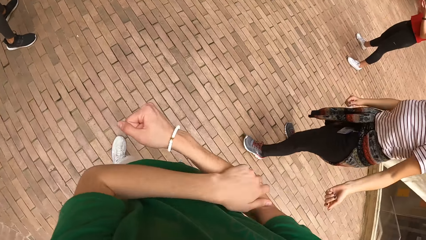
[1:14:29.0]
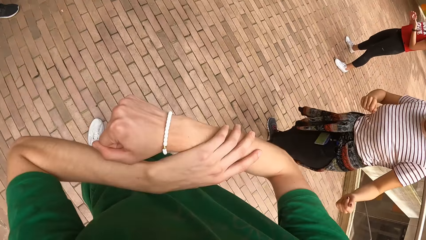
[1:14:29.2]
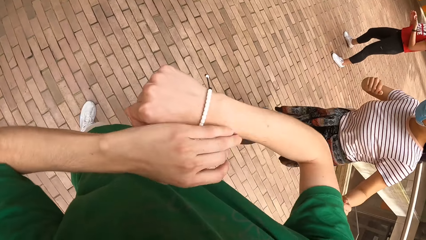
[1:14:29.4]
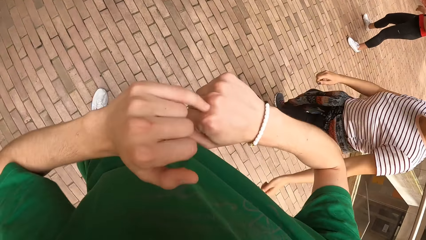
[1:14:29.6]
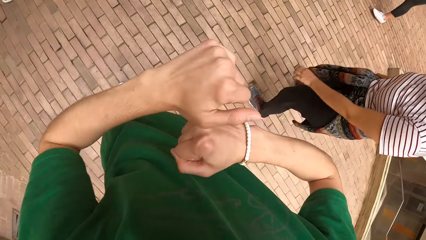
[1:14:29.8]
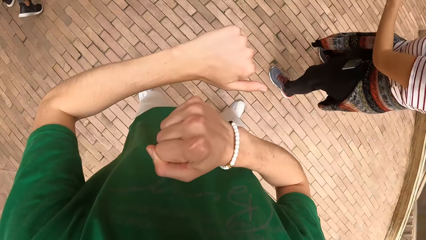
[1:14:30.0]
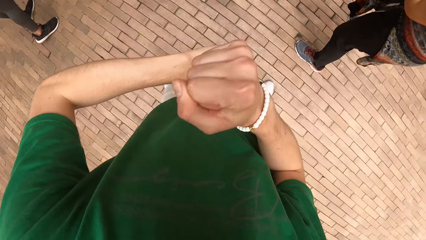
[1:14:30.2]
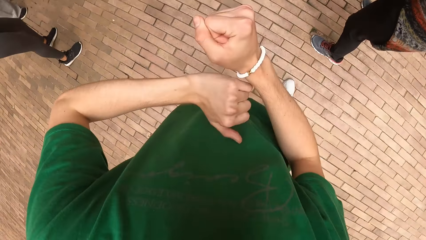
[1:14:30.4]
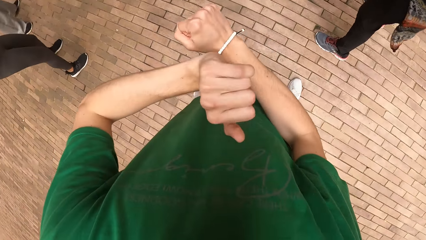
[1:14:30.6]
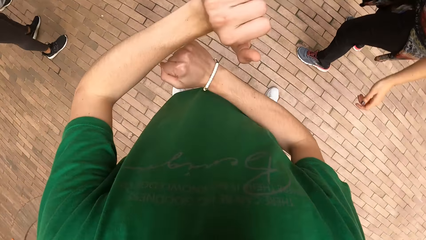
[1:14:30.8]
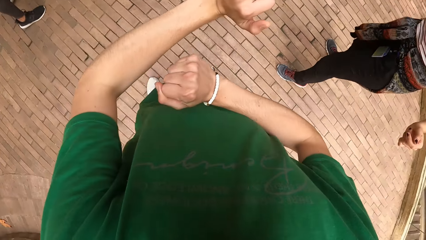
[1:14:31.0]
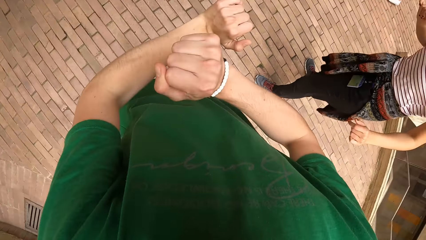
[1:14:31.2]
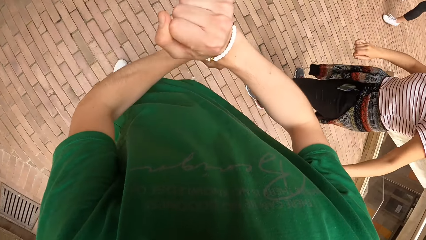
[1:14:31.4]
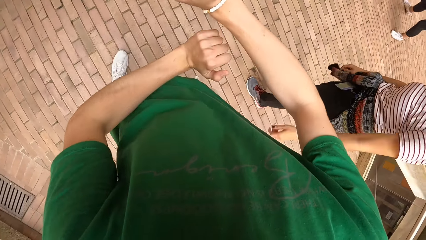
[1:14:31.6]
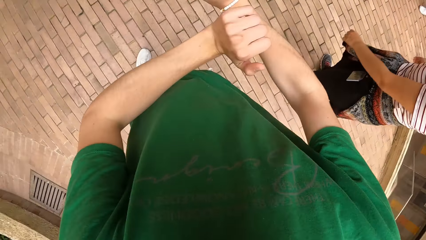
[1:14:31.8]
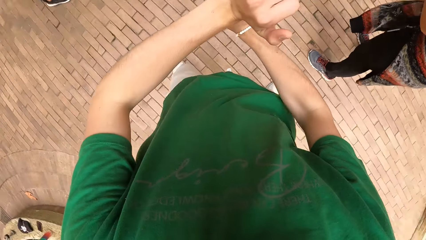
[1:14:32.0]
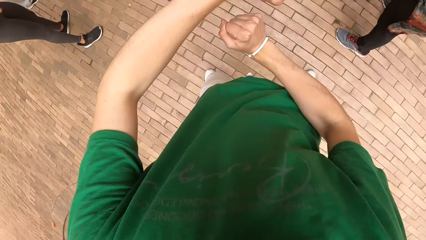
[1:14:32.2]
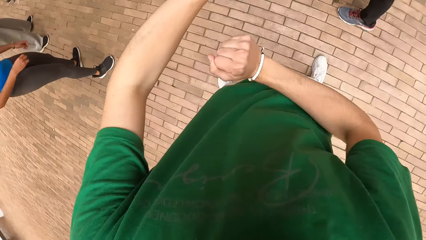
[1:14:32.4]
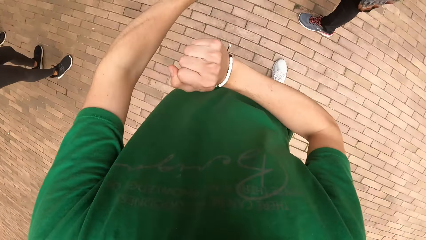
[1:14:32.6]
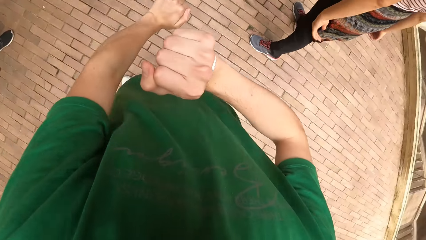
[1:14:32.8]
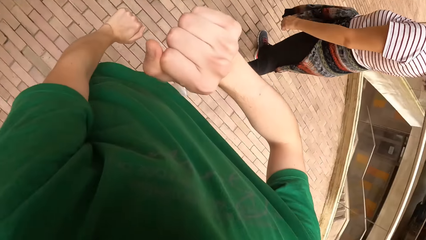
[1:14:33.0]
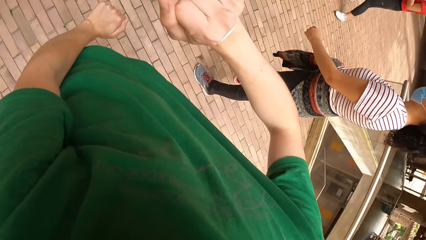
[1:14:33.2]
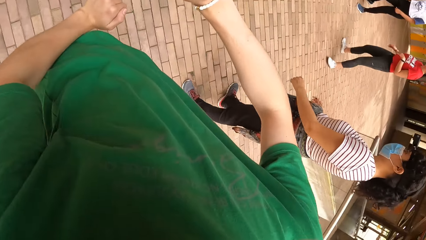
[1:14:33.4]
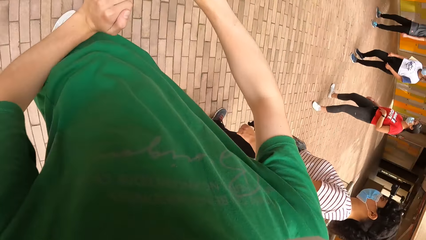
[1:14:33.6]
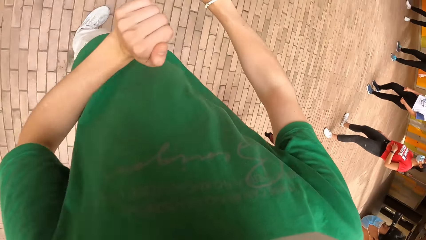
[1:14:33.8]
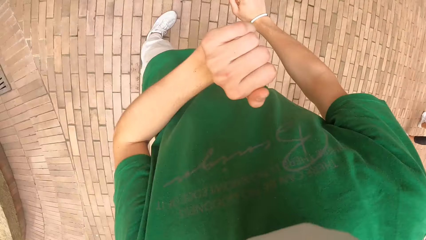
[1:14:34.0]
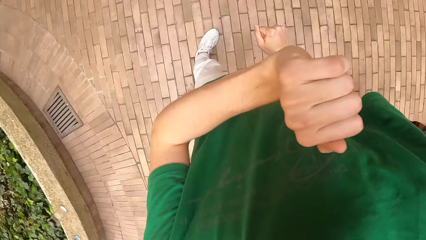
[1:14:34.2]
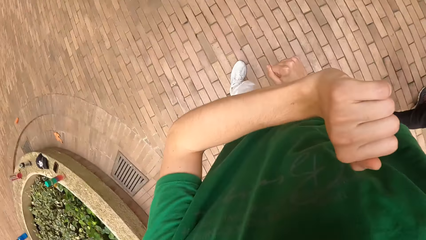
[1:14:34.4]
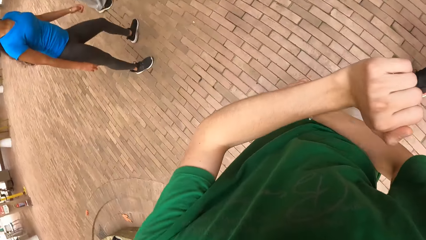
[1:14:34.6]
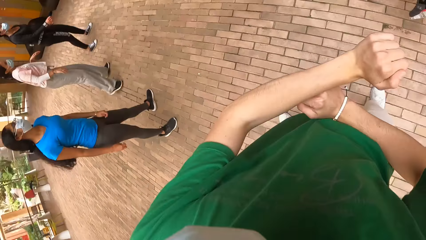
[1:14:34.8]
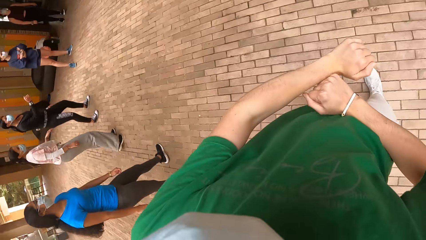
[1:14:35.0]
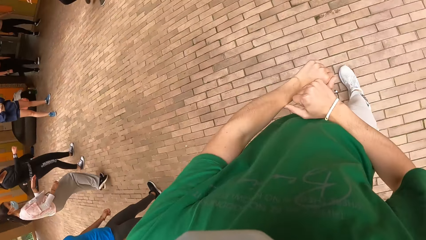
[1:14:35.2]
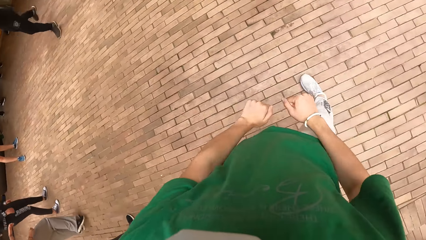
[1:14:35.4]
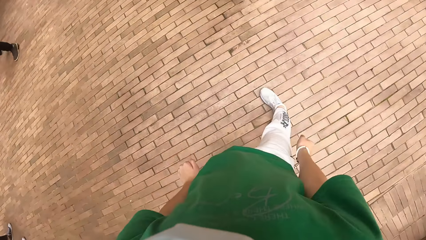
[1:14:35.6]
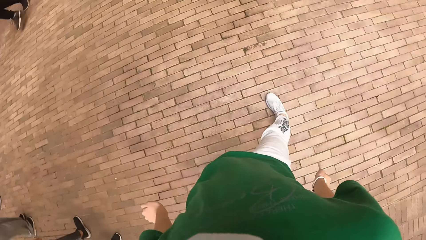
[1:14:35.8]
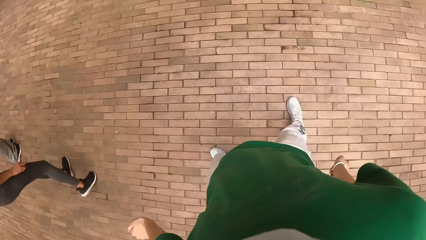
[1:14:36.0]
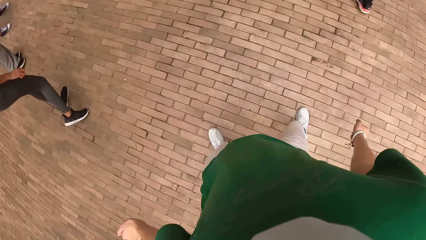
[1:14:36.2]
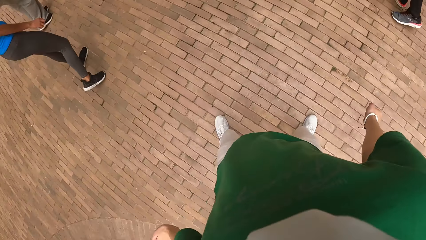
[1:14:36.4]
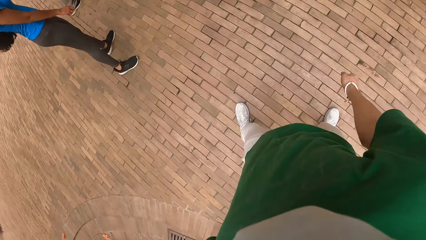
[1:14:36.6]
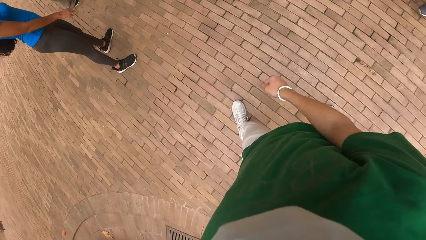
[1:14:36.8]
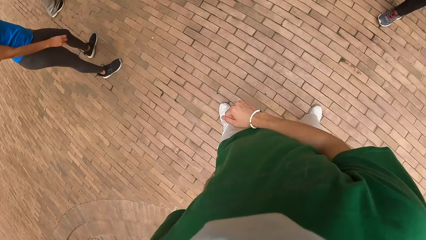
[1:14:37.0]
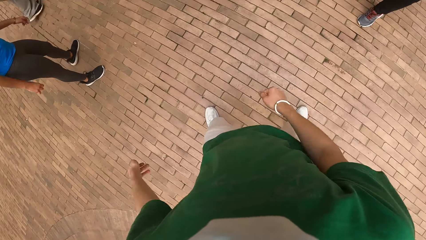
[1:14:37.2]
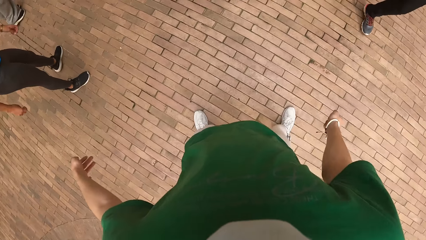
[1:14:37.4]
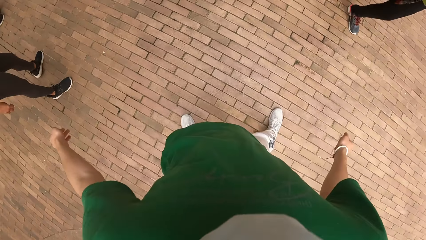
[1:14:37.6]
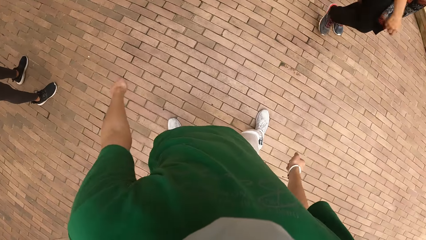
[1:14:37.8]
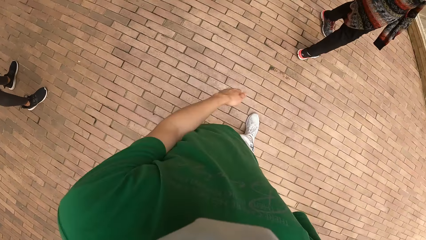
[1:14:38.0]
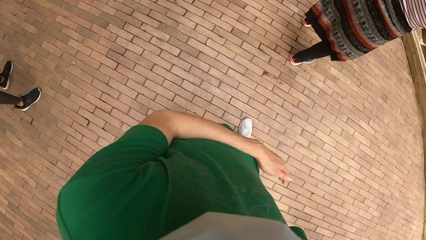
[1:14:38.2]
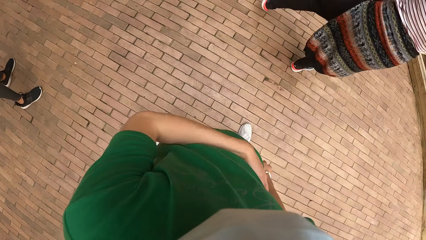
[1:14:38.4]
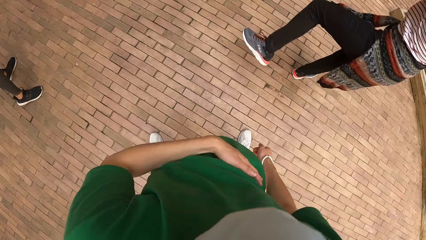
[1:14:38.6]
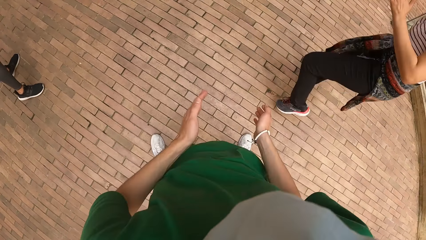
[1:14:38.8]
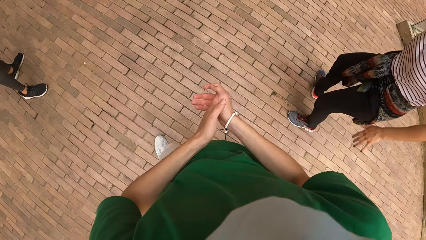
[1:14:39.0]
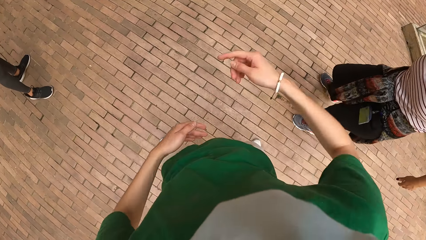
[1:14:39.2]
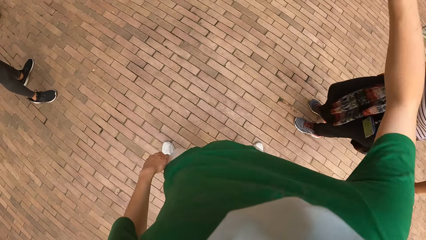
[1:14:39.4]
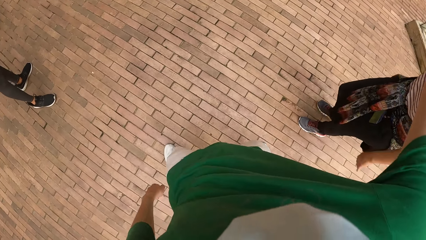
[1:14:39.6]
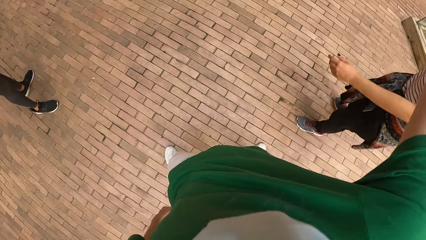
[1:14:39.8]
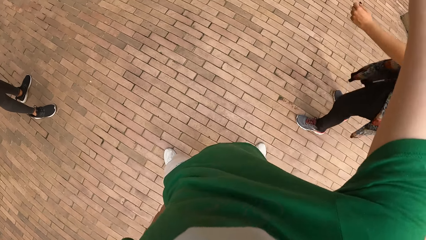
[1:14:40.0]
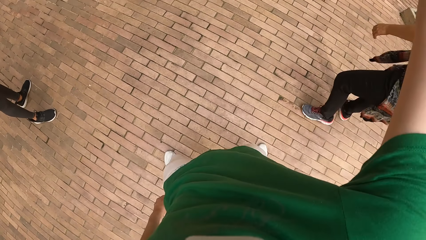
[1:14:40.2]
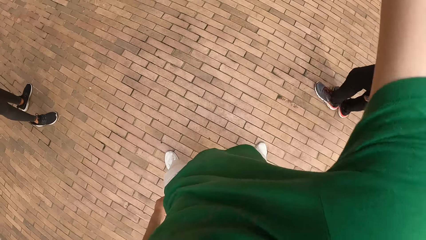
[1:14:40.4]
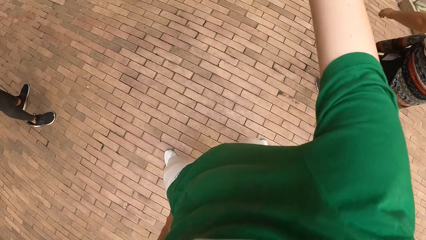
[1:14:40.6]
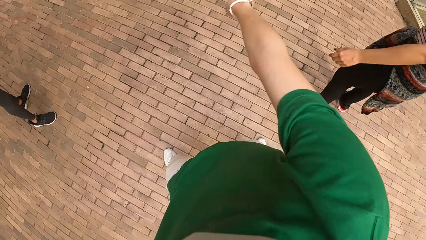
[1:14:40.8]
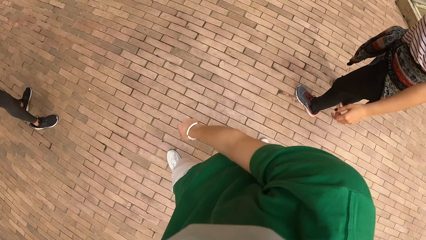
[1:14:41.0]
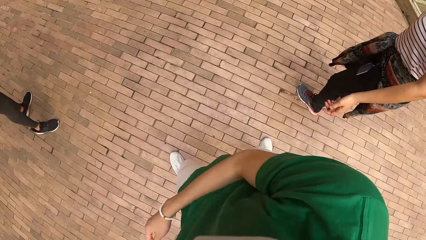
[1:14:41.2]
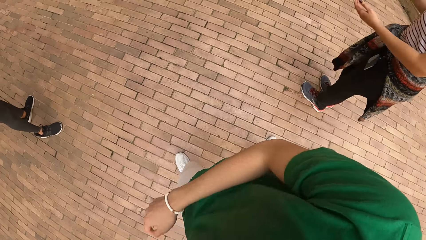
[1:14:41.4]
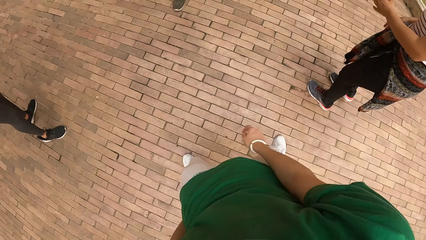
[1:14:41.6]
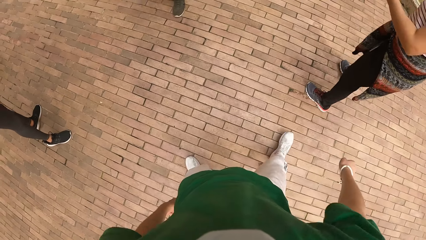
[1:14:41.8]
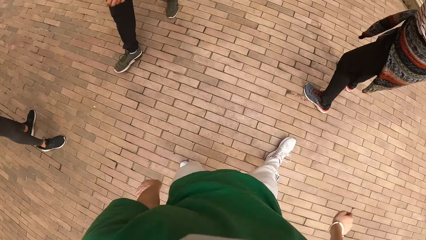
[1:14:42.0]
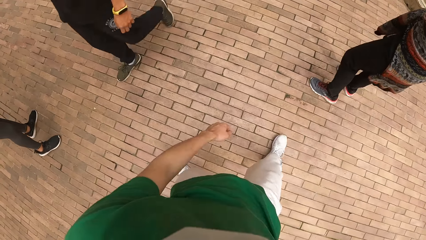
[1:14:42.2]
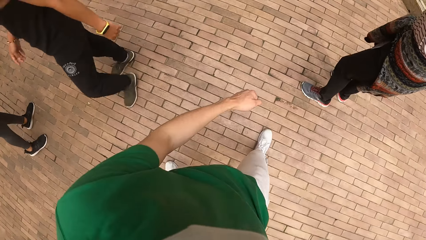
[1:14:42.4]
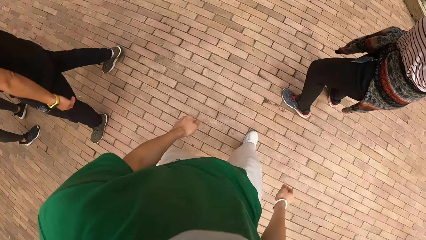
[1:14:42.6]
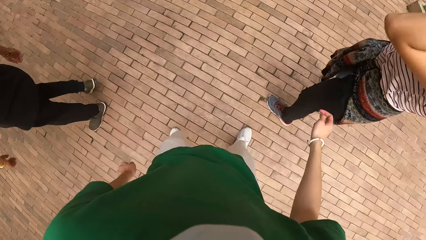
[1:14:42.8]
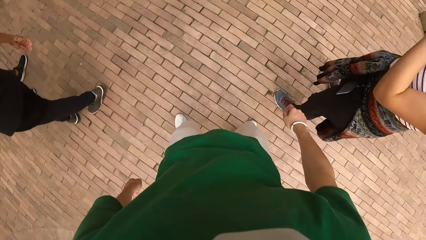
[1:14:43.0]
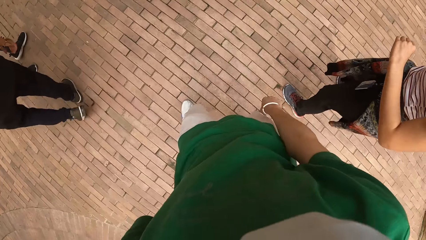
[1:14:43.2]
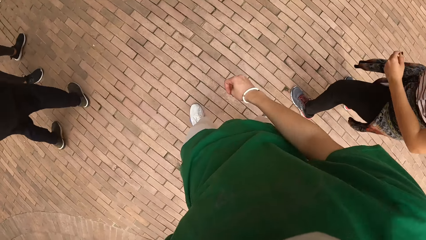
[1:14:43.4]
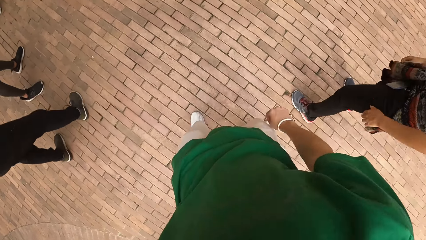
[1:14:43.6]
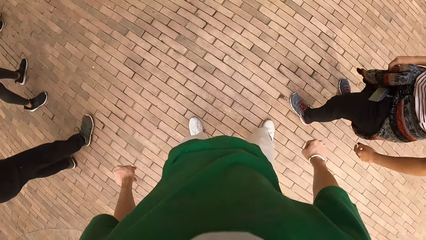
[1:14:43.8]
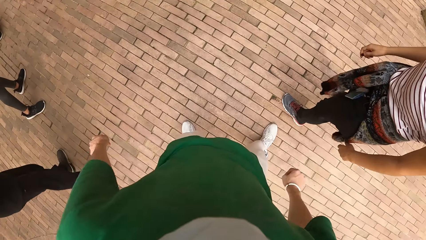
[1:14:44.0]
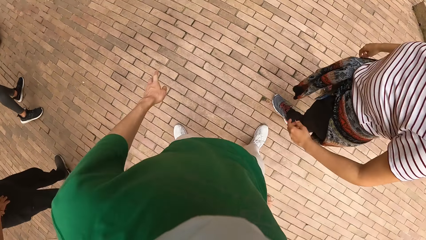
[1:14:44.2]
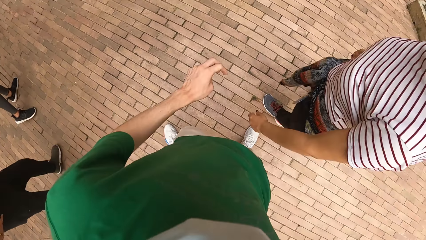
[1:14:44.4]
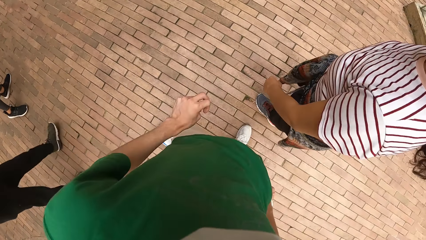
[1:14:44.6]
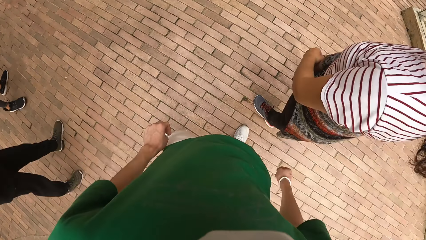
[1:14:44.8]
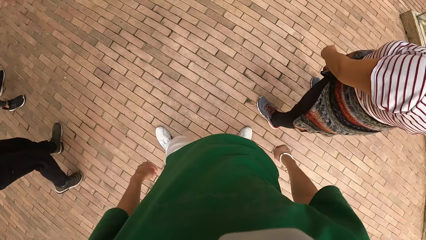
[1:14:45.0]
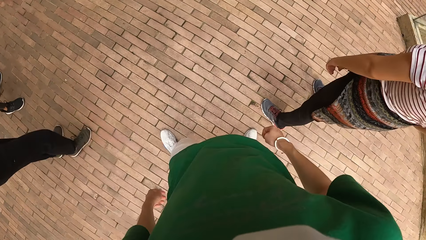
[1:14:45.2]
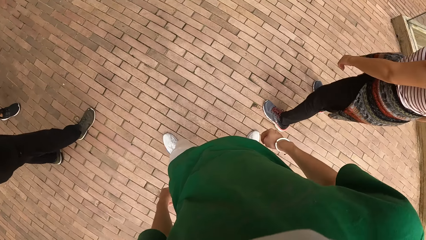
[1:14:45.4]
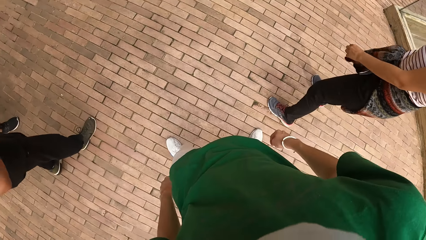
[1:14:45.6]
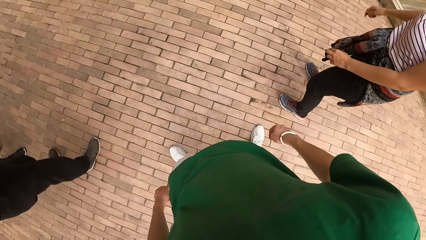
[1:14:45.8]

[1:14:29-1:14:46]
A woman moves around, stands close to another woman, and looks around. The other woman moves around and makes dance moves.
